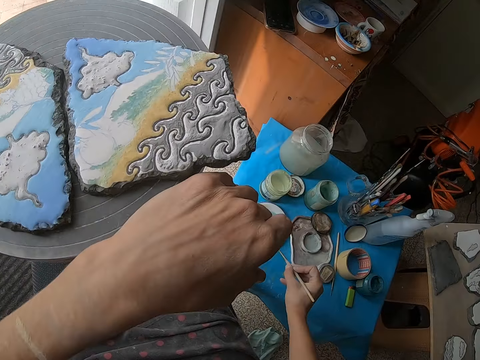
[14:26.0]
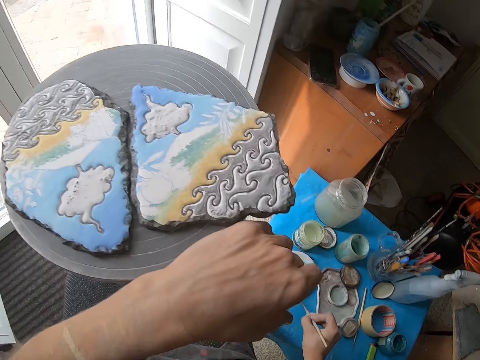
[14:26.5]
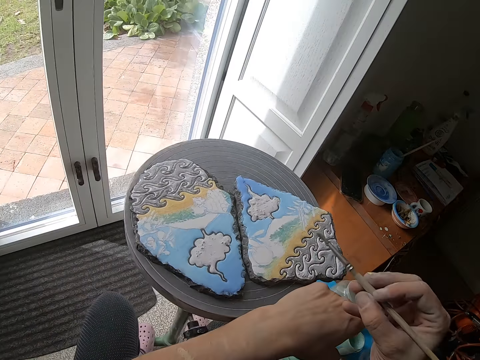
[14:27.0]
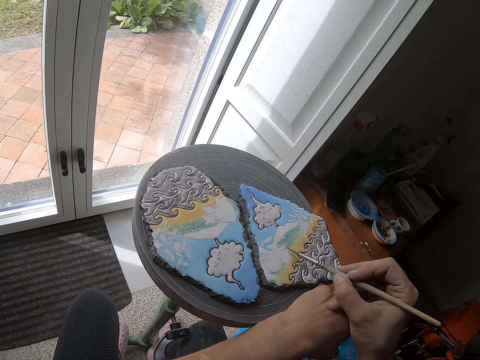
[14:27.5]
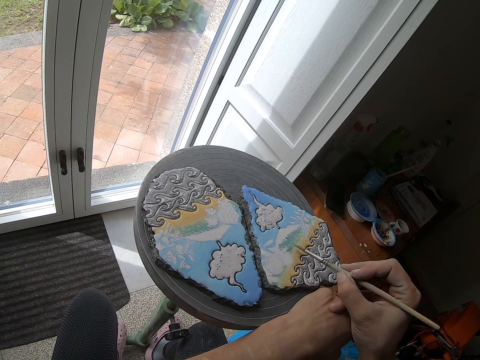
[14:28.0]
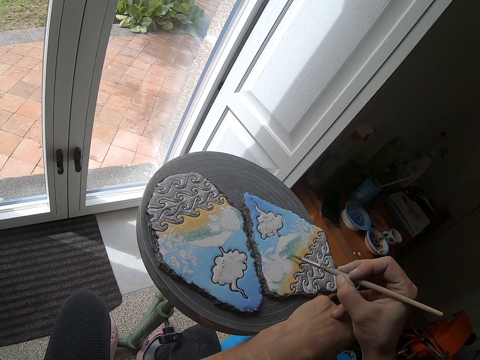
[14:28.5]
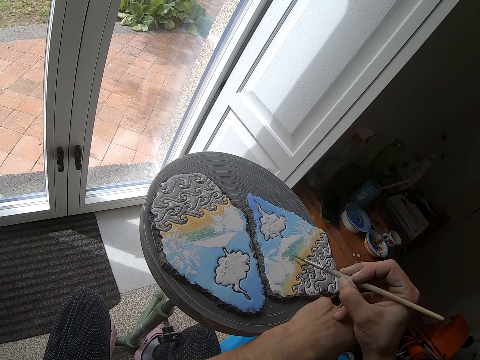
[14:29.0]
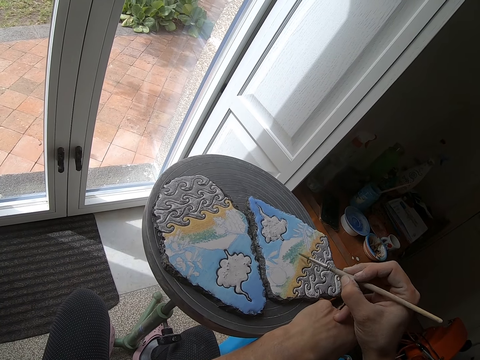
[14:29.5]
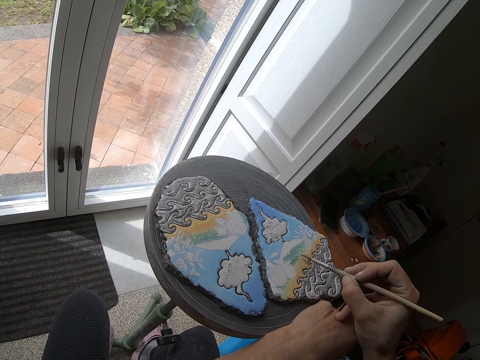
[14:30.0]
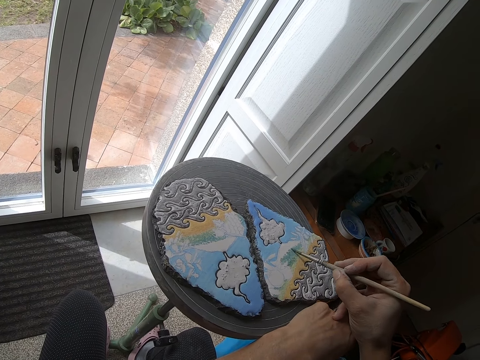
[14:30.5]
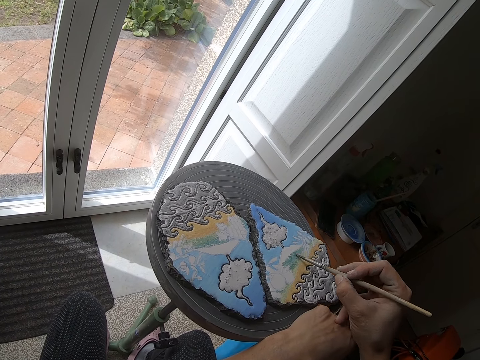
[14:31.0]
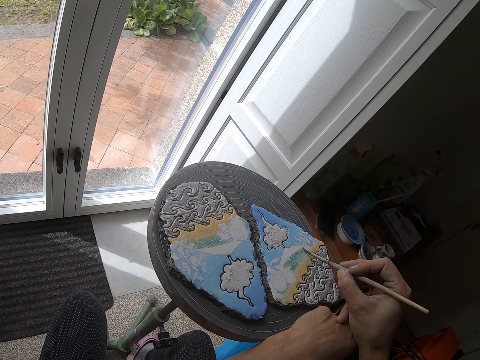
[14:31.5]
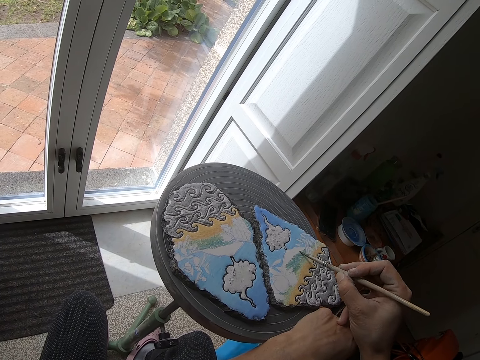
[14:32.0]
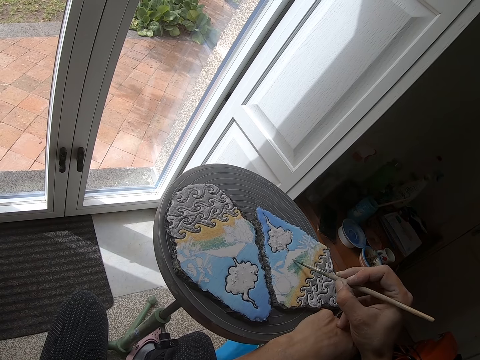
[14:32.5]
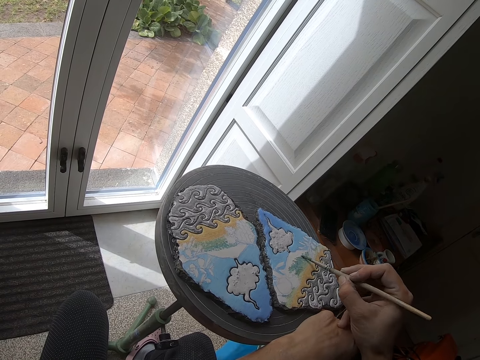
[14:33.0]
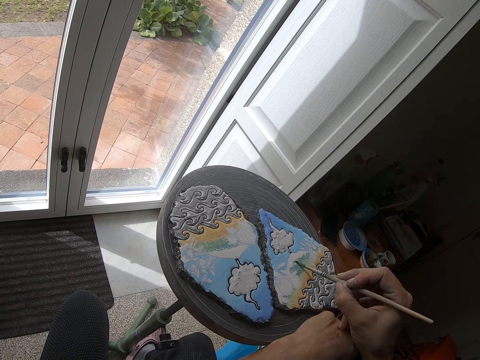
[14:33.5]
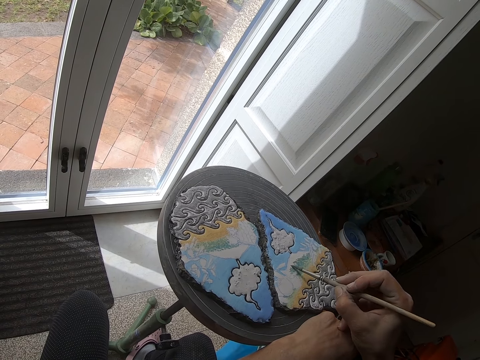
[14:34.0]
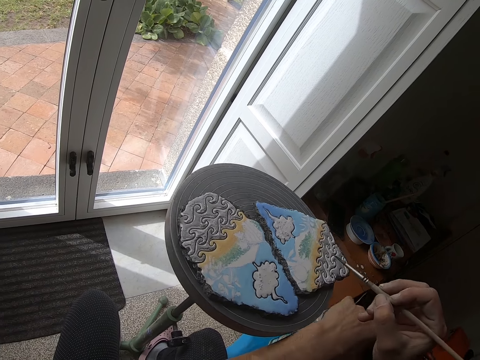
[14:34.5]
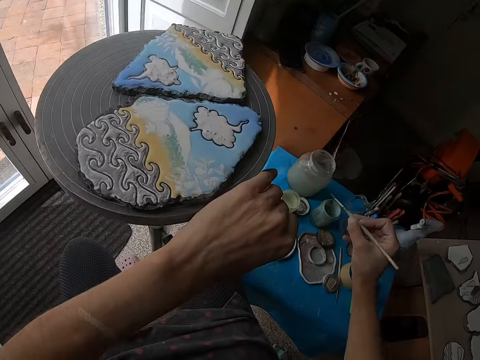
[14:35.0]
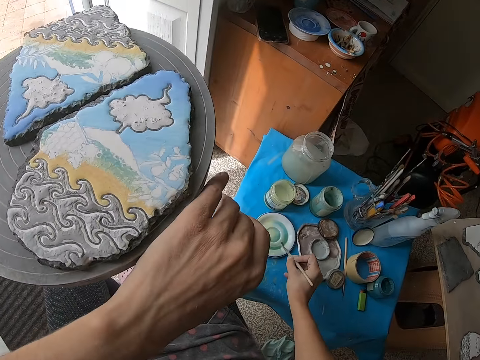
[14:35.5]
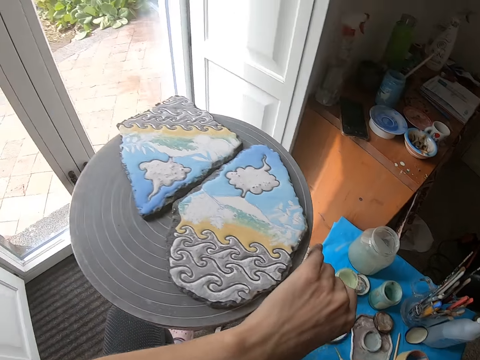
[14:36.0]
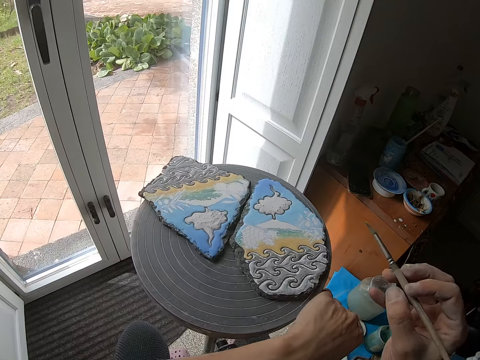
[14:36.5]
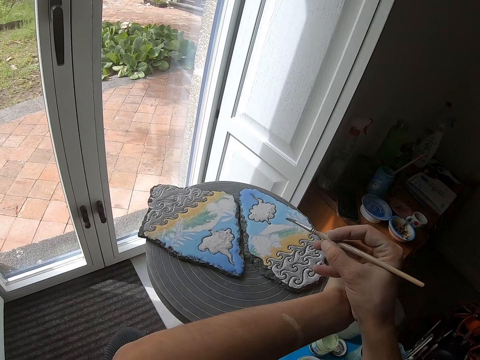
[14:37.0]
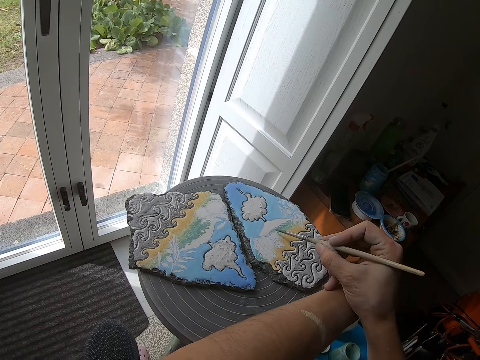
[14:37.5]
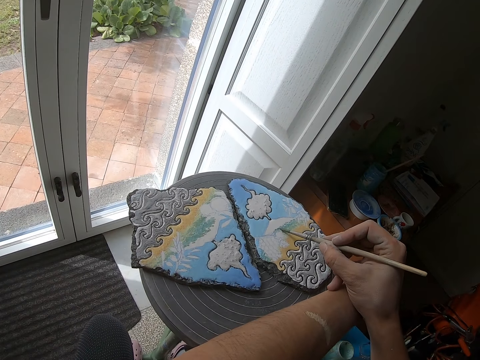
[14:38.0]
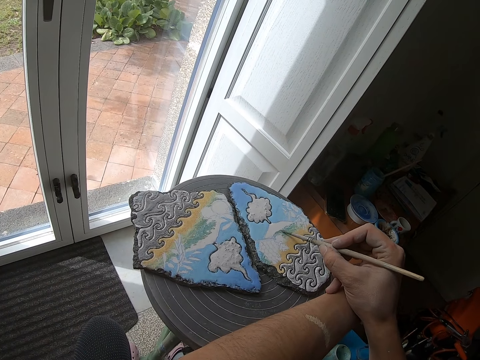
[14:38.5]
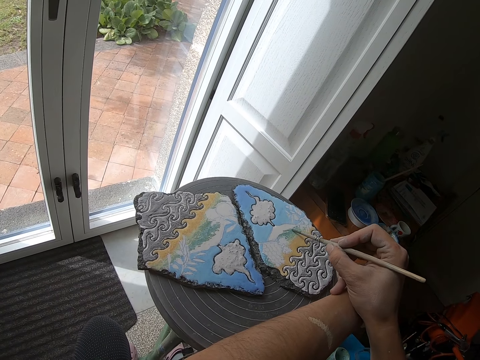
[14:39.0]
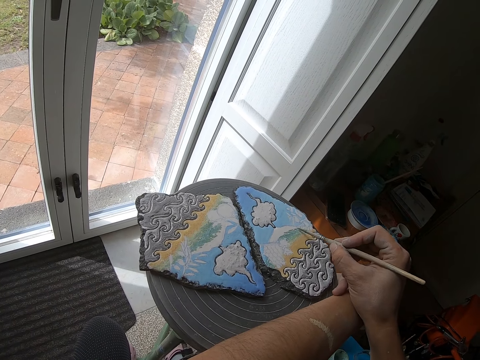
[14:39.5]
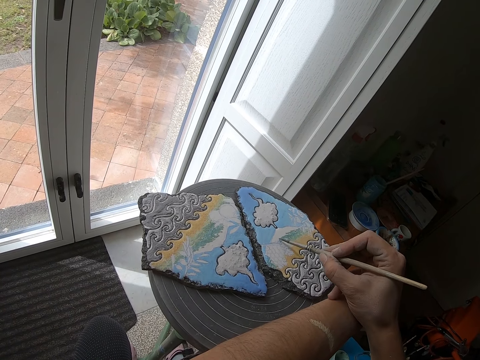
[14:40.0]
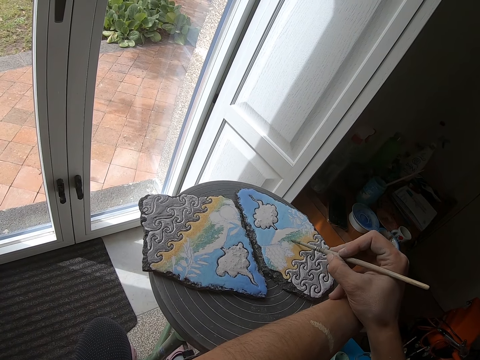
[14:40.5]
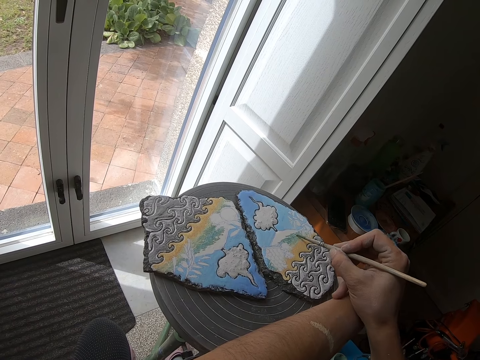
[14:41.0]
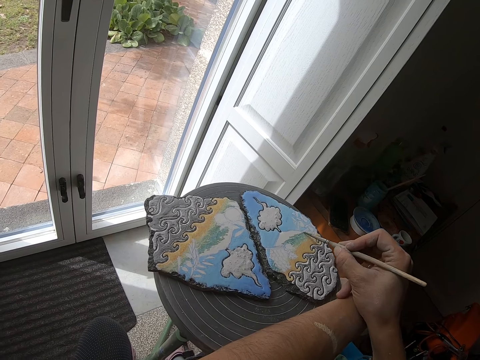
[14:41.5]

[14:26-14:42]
The camera wearer stirs the paint in the palette on the table with the brush in her right hand. She rubs the paintbrush on the lid. She paints the stone on the painting wheel with the brush in her right hand. She turns the painting wheel with her left hand. She stirs the paint in the palette on the table with the brush in her right hand. She rubs the paintbrush on the lid. She turns the painting wheel with her left hand. She holds the paintbrush. She paints the stone on the painting wheel with the brush in her right hand.

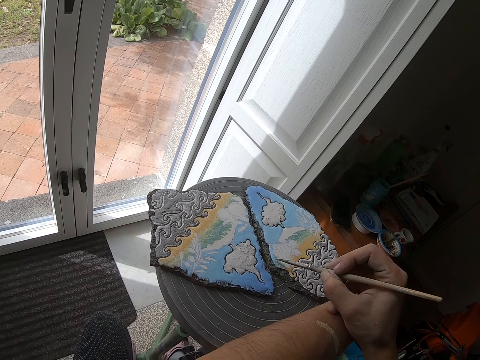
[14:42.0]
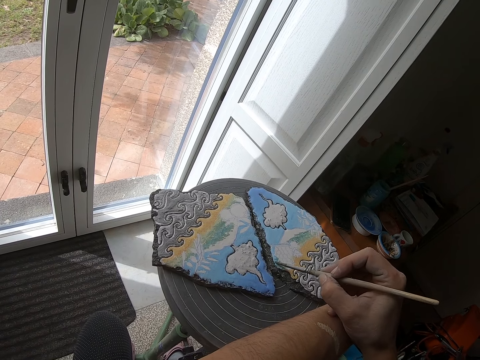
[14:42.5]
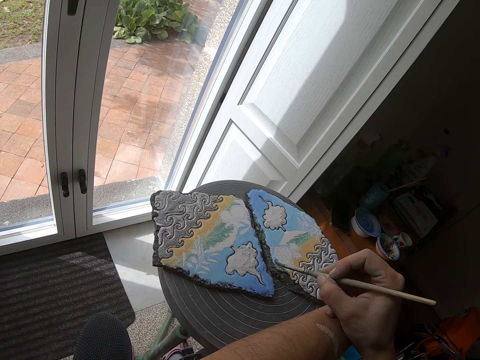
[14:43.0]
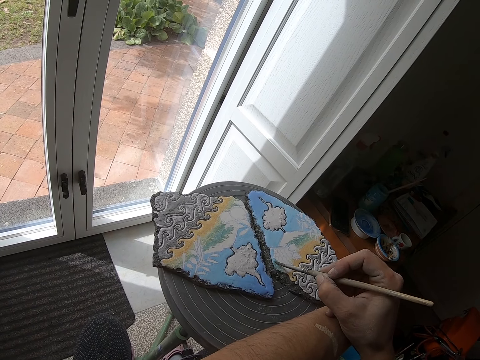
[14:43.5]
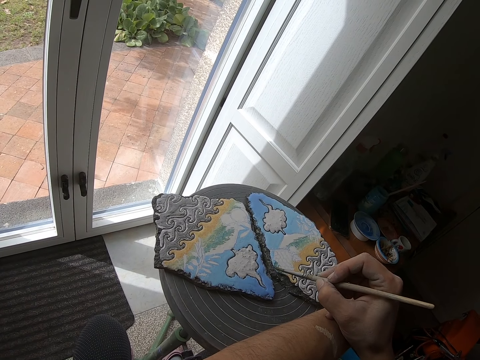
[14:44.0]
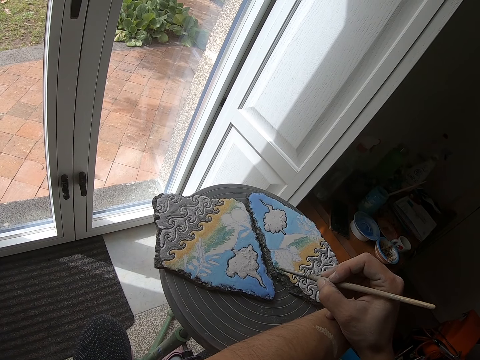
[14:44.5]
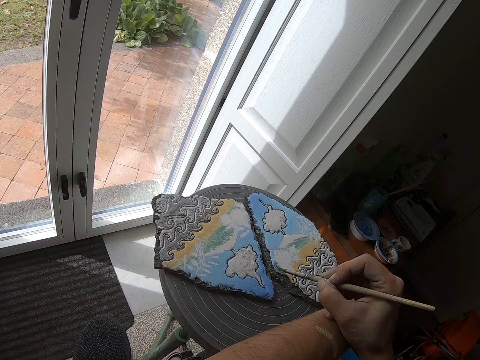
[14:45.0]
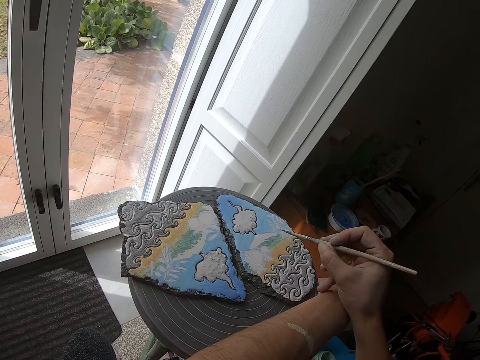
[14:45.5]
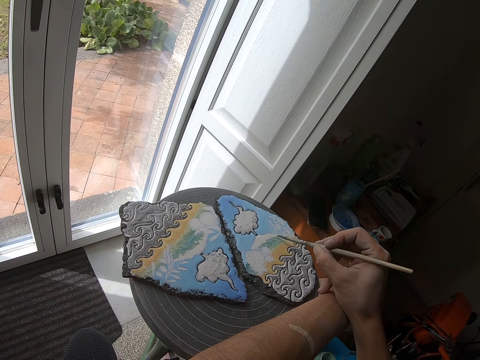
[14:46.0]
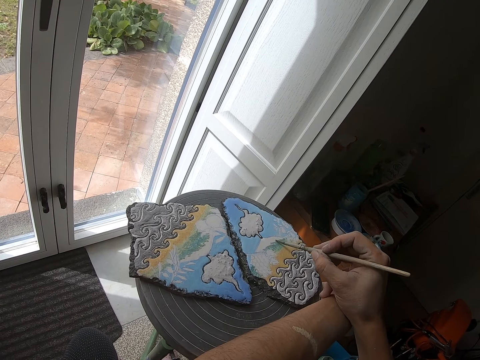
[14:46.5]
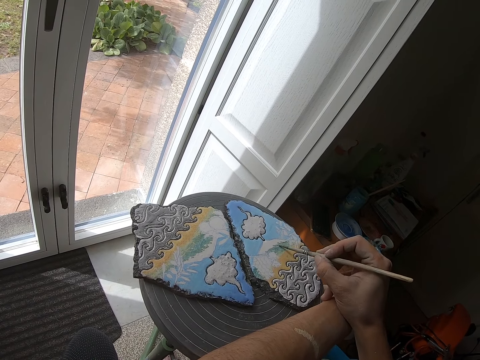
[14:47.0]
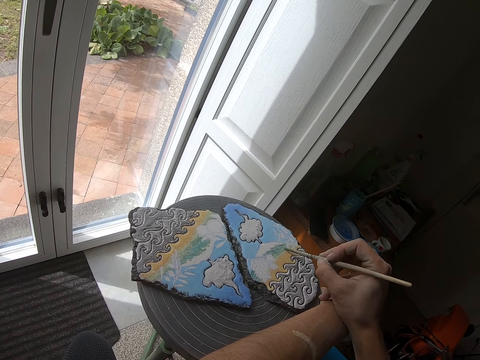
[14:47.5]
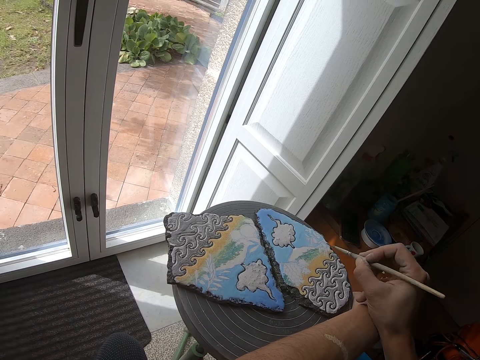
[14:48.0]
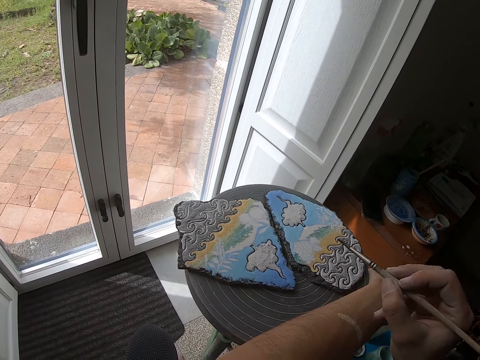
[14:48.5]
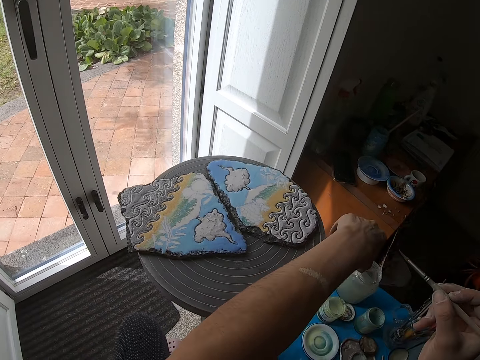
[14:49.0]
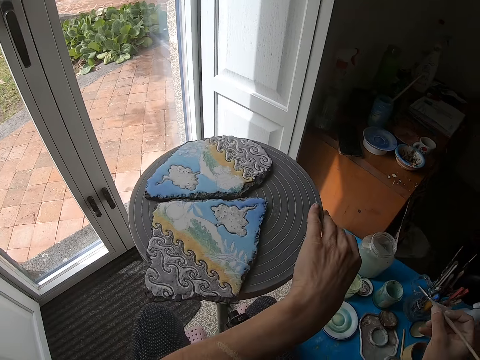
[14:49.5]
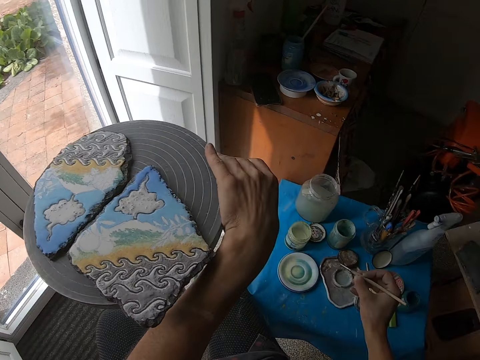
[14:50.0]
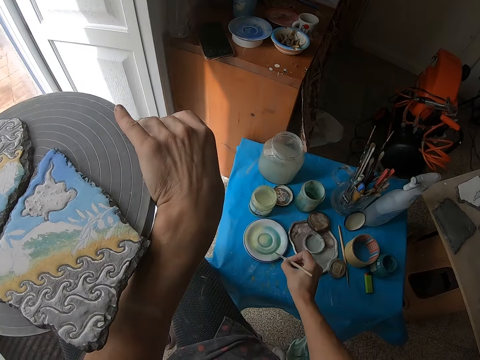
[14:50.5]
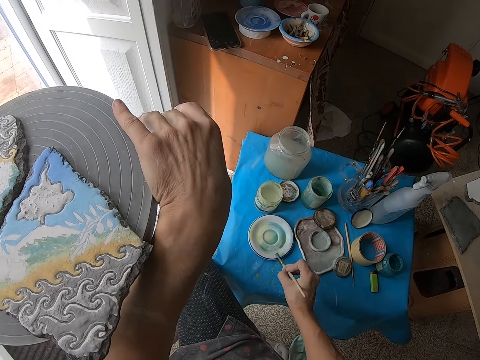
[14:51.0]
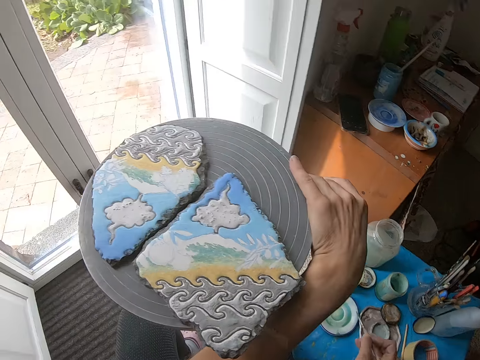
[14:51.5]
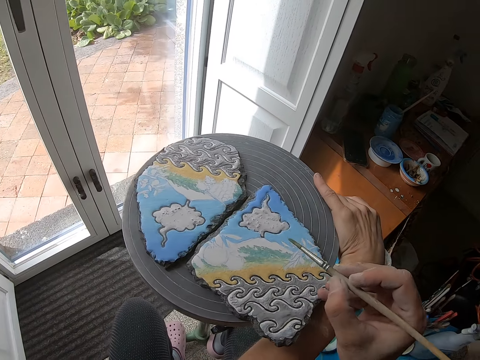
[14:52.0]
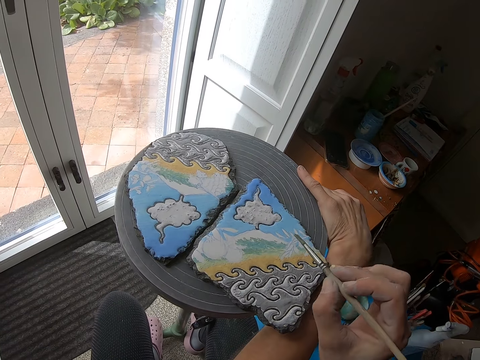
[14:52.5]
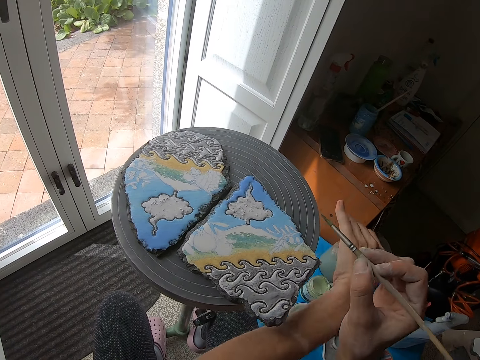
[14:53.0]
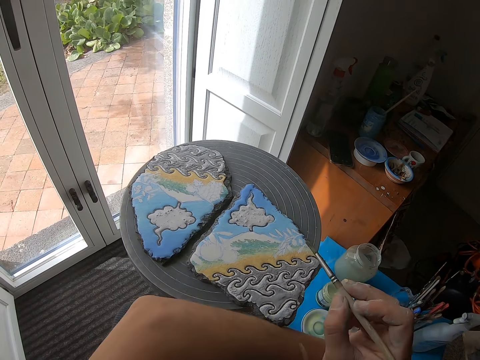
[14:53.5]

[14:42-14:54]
The camera wearer holds the paintbrush. She turns the painting wheel with her left hand. She rubs the paintbrush on the lid. She stirs the paint in the palette on the table with the brush in her right hand. She holds the paintbrush. She rests her left arm on the painting wheel.
